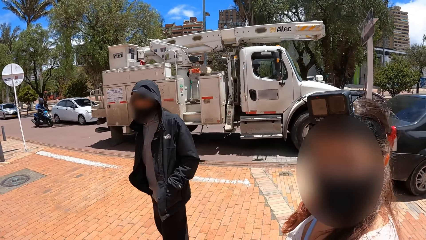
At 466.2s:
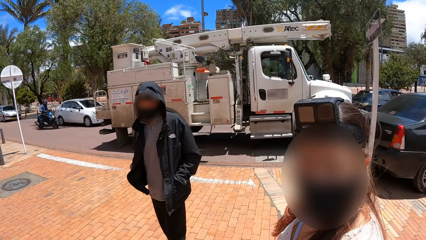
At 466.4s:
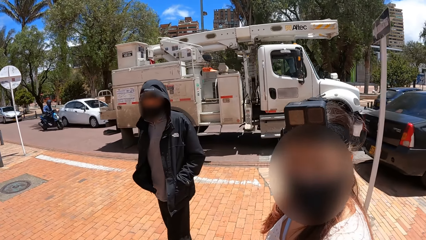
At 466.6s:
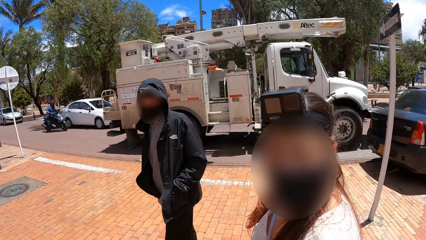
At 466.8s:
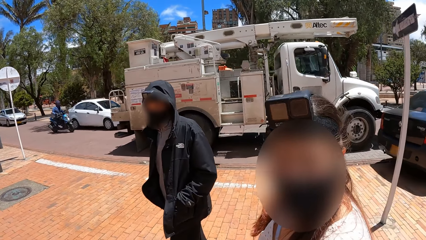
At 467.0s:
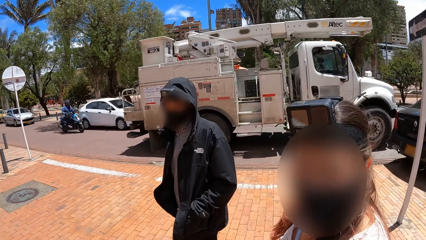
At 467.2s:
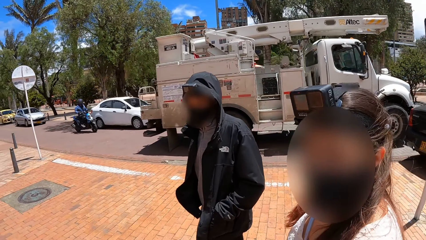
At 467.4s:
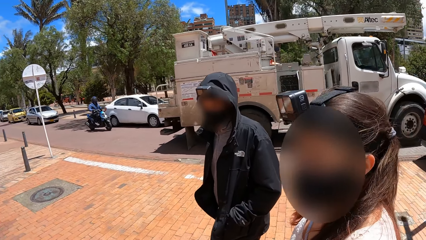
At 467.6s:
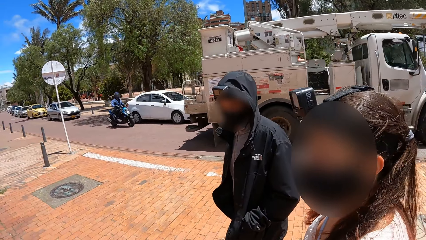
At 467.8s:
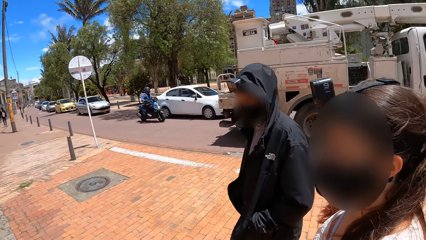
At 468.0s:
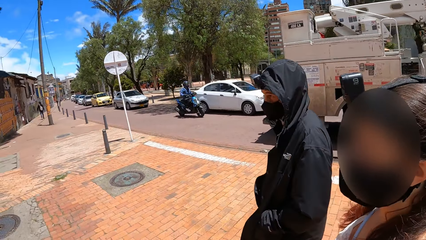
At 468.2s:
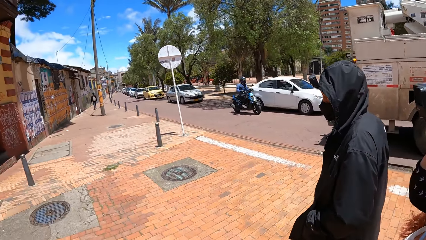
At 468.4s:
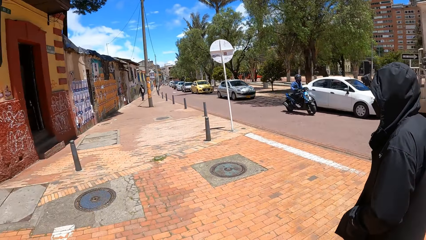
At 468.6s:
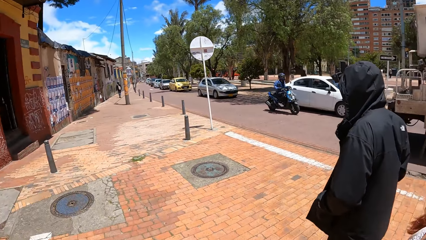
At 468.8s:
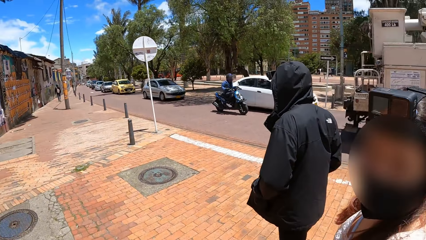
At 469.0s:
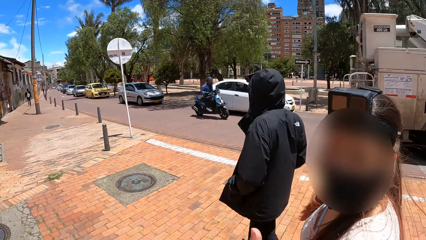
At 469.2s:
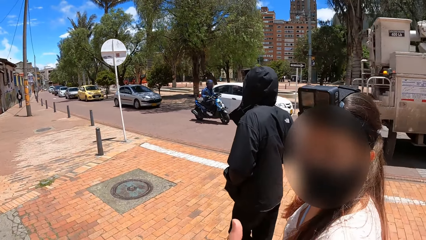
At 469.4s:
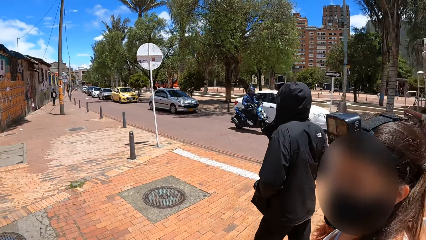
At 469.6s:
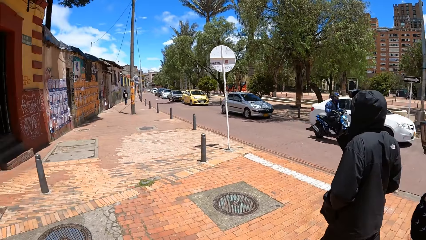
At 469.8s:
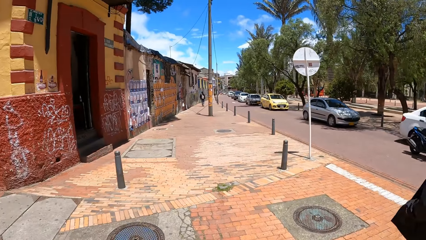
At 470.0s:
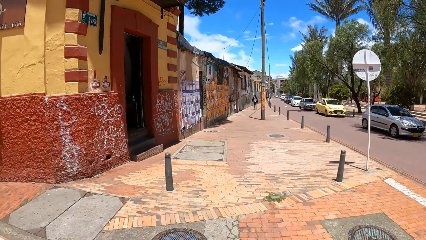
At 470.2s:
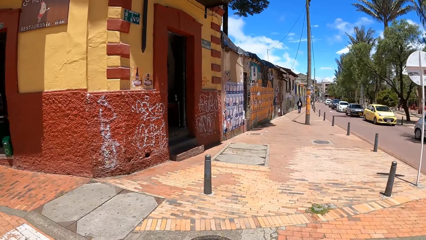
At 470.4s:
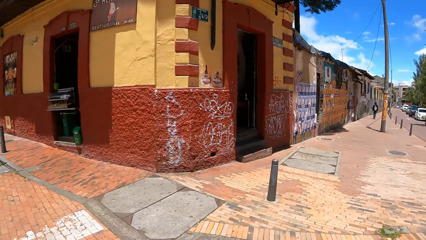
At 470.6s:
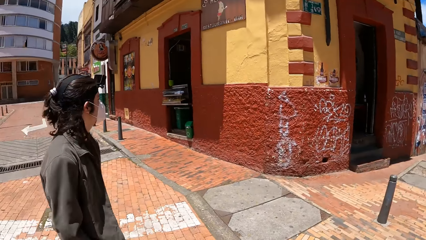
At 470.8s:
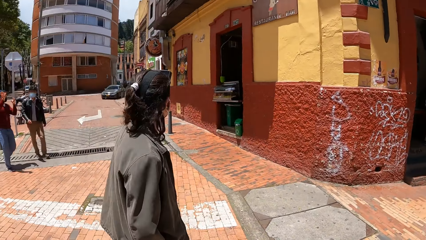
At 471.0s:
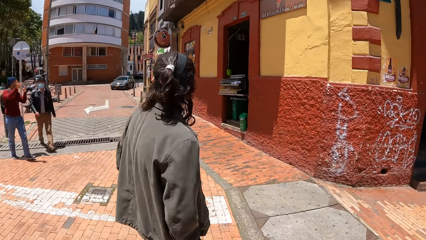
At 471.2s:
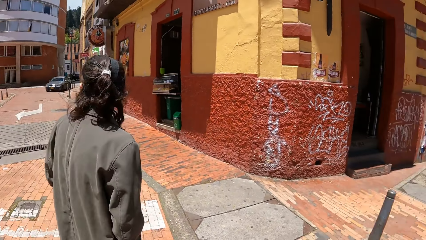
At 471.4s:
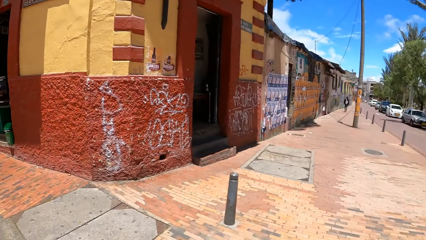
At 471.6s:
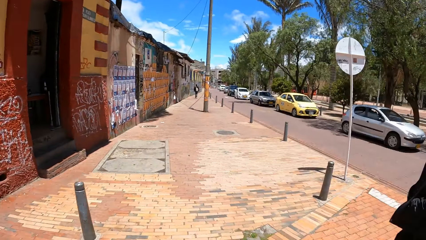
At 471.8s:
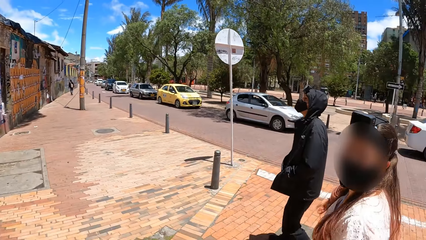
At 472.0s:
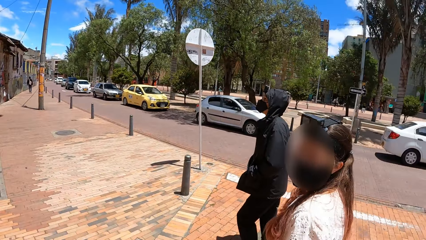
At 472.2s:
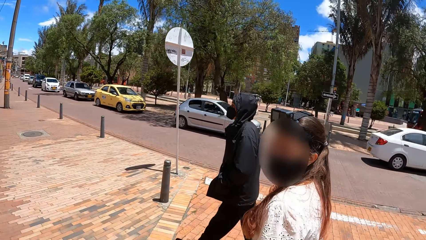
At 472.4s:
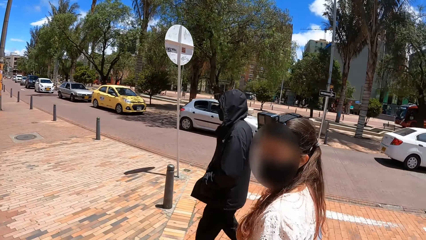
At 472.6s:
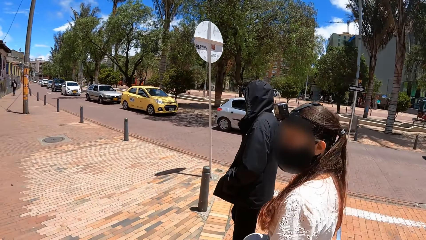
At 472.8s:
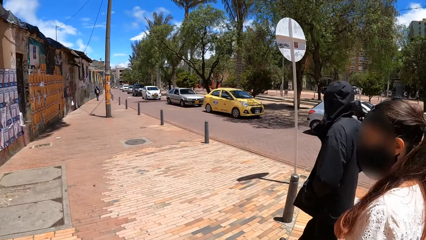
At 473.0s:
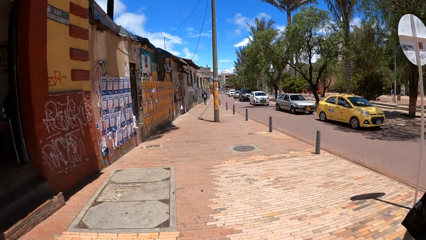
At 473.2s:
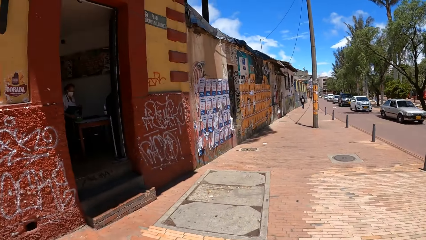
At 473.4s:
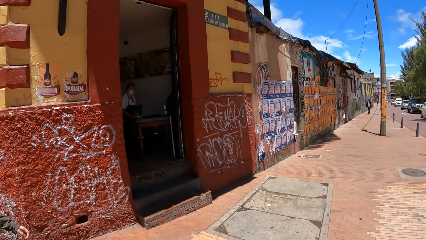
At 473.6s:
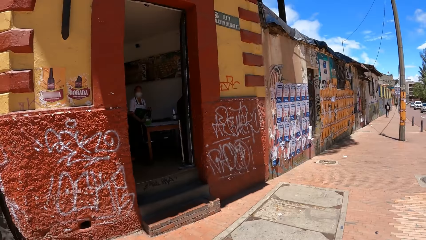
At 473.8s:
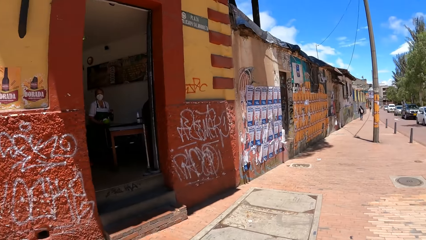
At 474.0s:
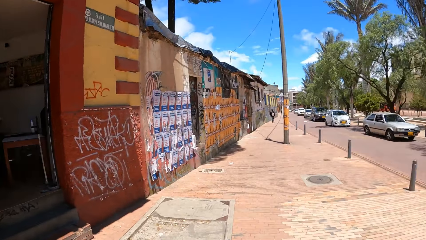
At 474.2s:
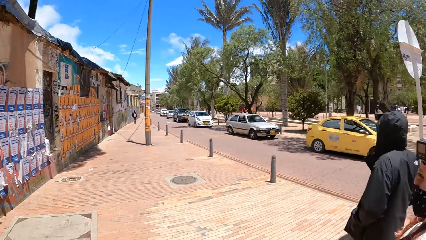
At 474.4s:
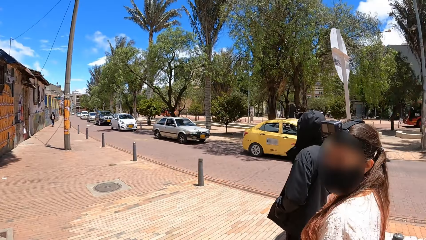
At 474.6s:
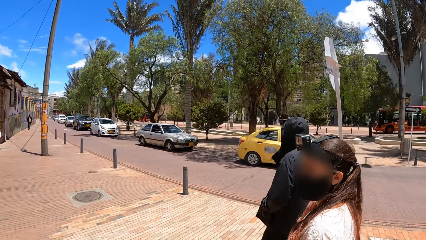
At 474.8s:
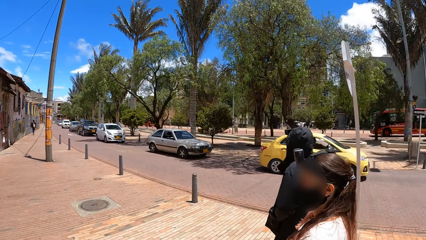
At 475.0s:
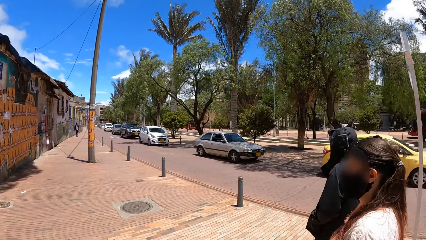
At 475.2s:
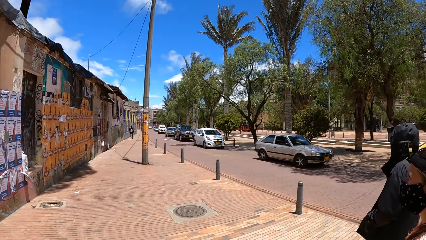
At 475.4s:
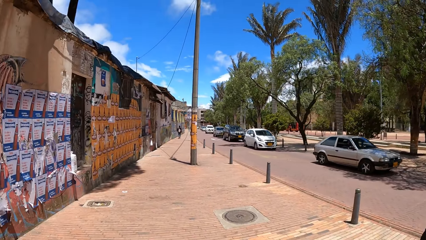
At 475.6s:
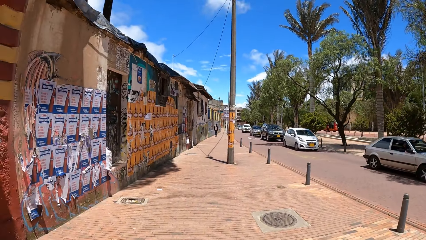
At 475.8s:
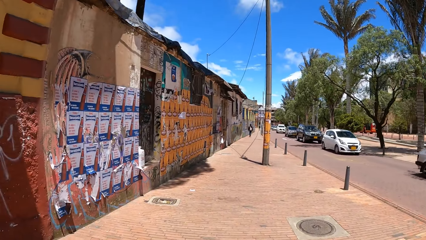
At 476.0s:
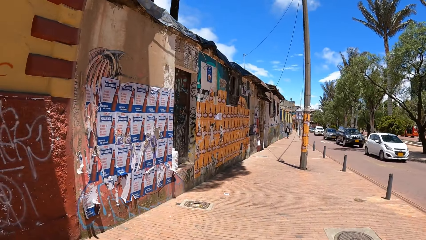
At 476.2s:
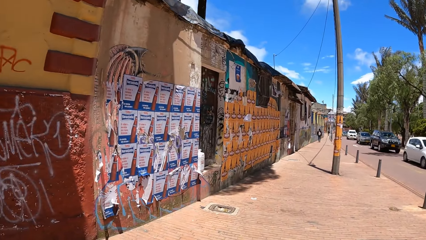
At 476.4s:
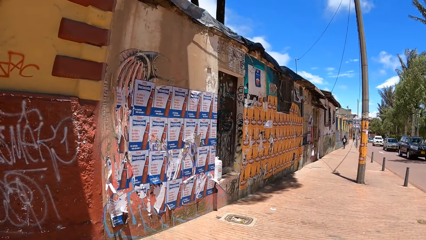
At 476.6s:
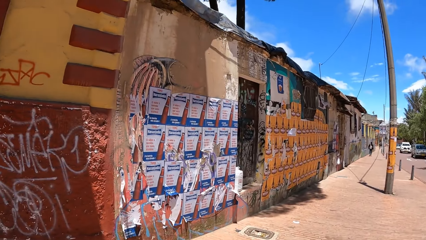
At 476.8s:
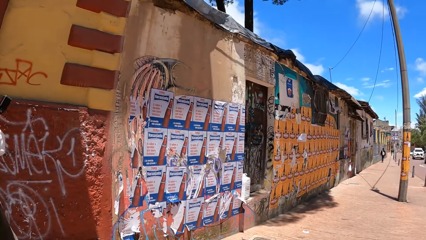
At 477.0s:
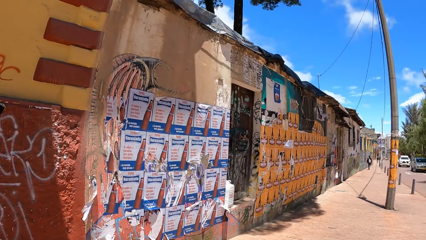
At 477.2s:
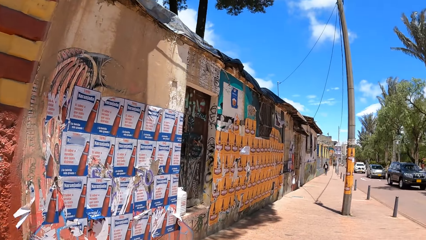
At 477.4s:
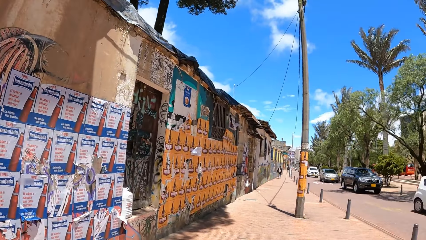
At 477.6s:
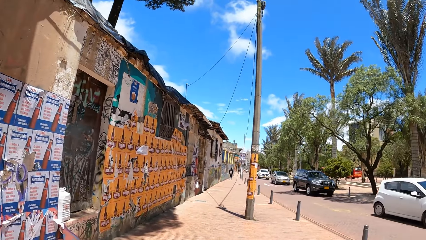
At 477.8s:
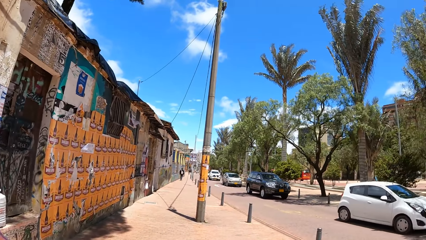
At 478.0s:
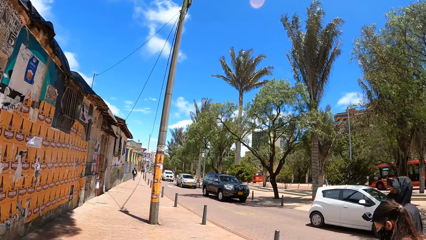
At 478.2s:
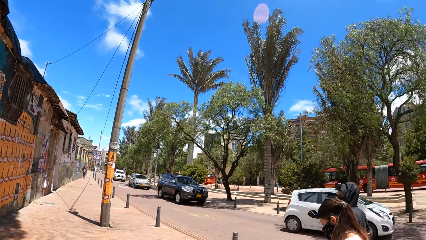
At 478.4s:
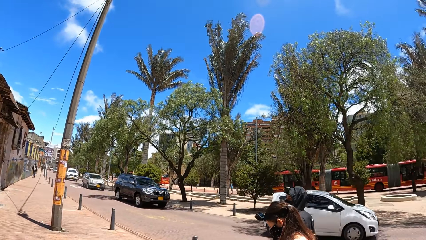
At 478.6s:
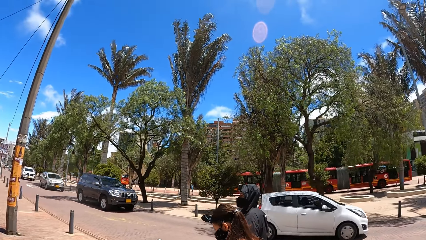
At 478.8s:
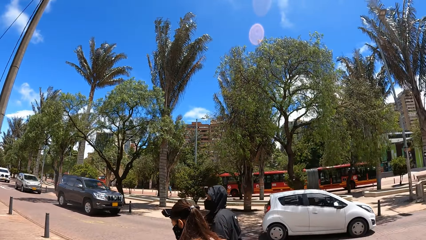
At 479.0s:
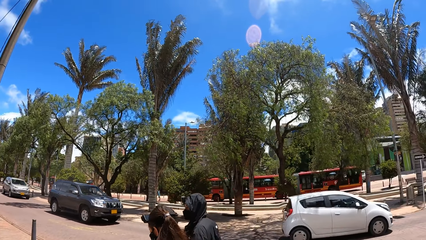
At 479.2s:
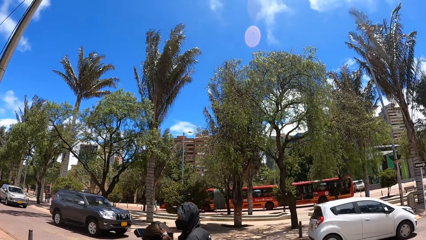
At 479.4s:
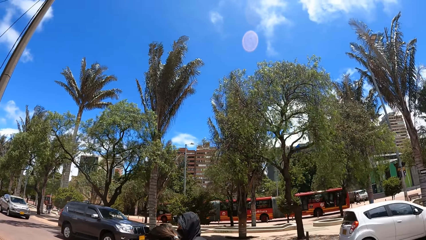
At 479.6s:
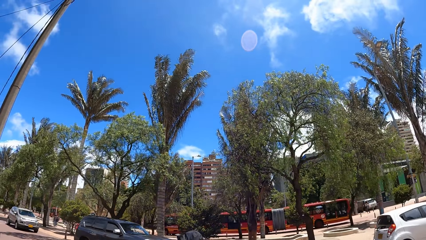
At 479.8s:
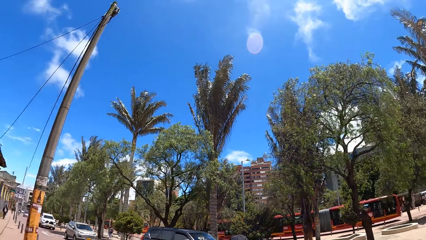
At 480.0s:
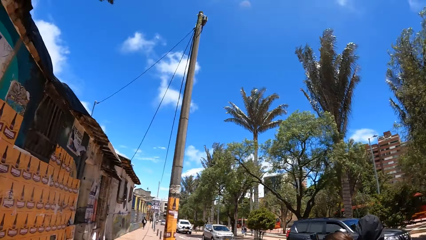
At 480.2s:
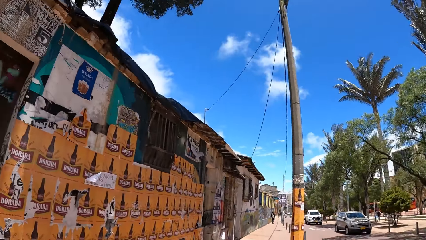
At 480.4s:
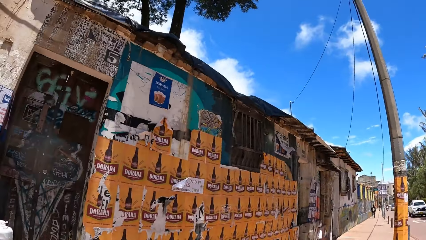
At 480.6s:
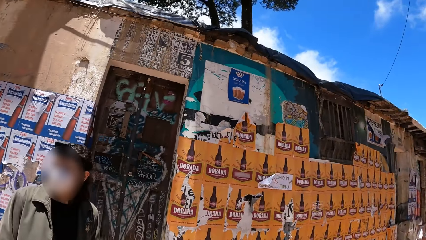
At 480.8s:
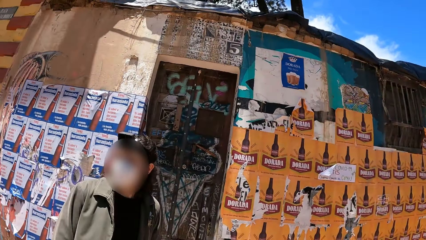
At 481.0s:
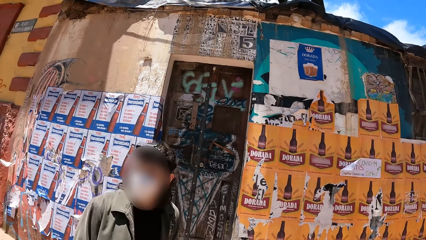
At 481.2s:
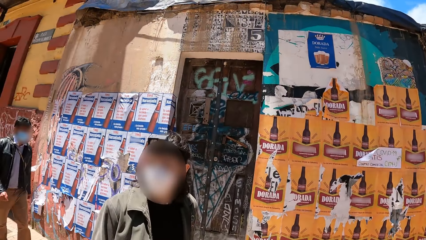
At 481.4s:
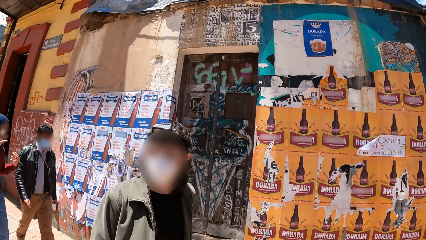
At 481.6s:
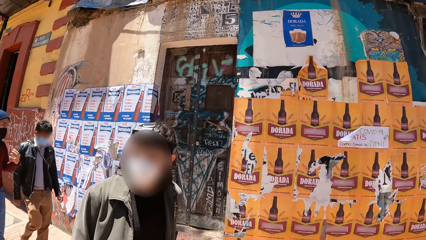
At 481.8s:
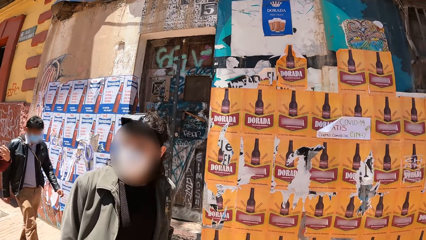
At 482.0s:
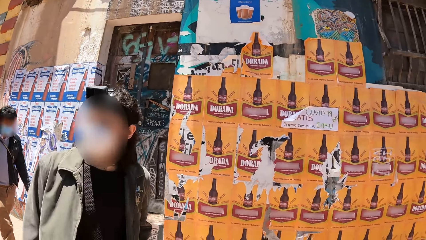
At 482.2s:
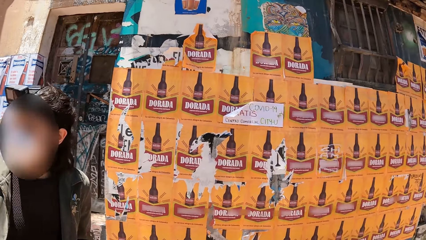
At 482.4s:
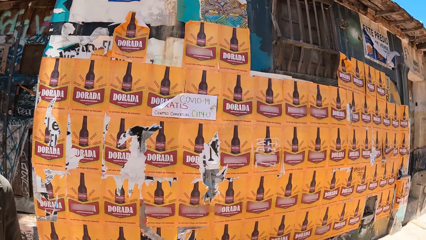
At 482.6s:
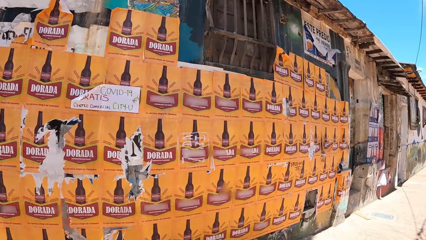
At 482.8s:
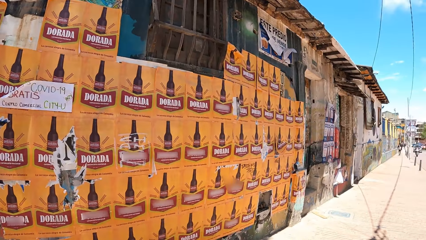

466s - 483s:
A woman walks around the street. The camera wearer looks around. They walk around the street. They look around.
